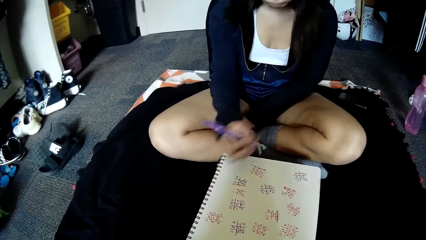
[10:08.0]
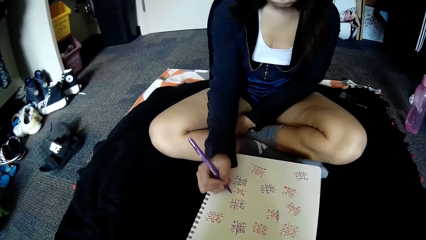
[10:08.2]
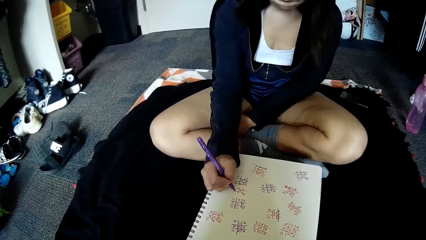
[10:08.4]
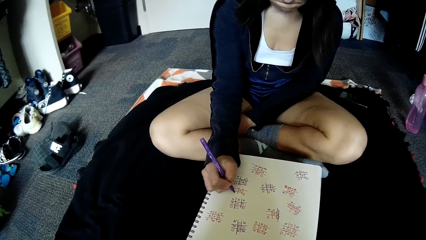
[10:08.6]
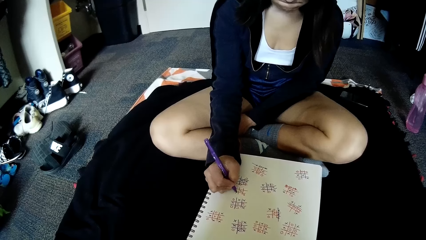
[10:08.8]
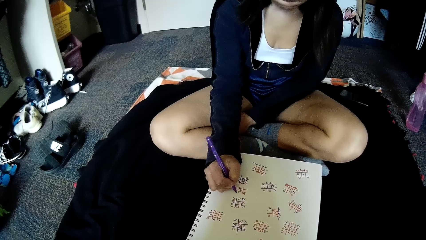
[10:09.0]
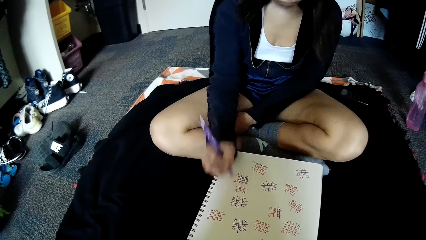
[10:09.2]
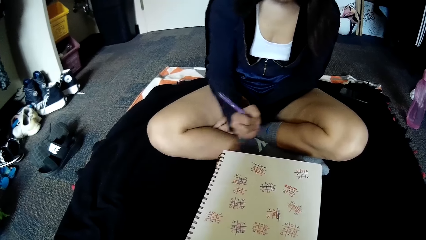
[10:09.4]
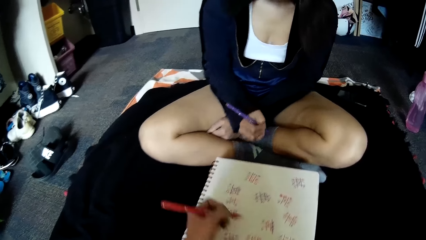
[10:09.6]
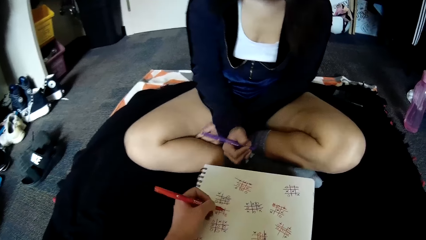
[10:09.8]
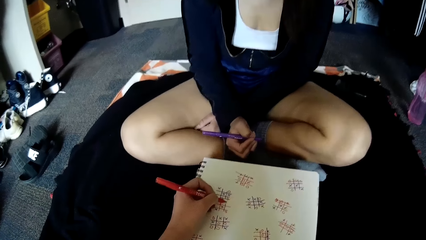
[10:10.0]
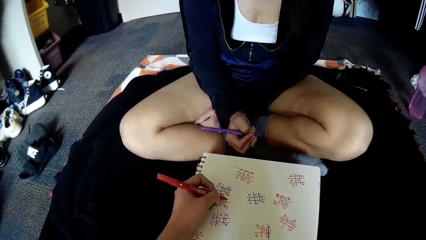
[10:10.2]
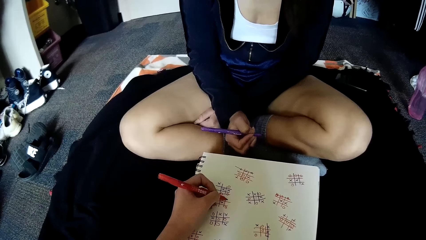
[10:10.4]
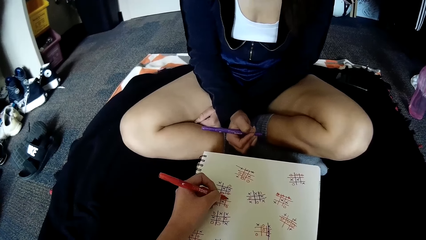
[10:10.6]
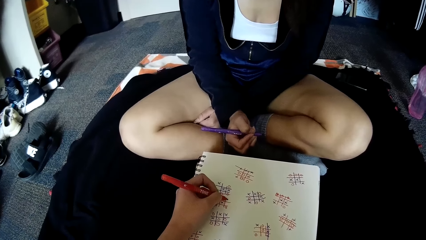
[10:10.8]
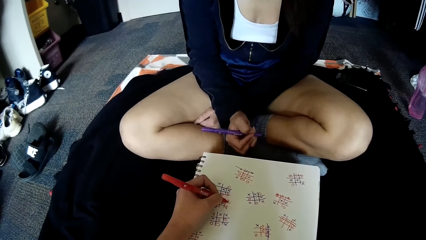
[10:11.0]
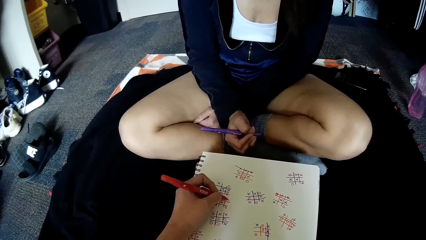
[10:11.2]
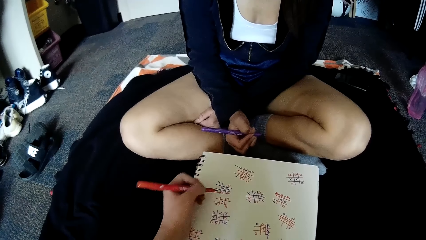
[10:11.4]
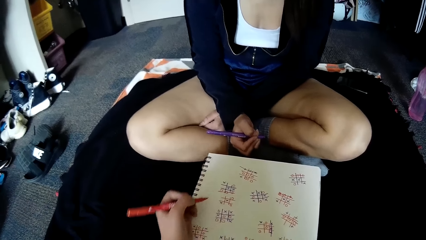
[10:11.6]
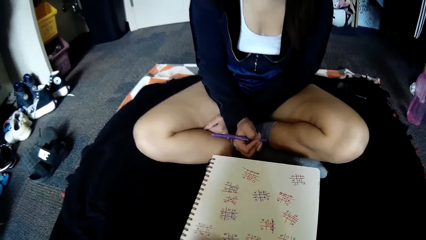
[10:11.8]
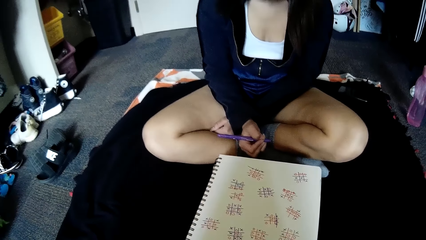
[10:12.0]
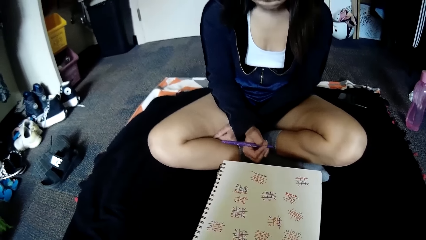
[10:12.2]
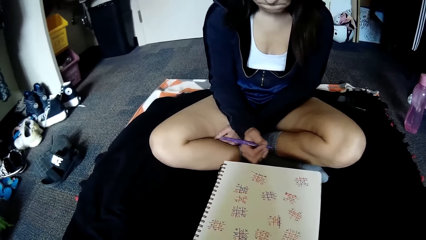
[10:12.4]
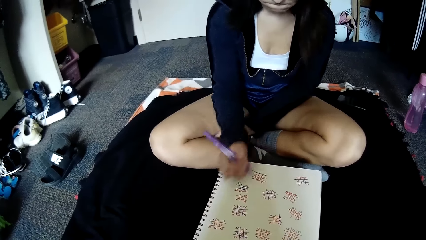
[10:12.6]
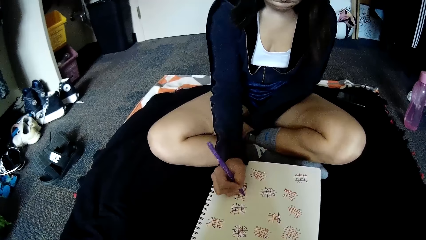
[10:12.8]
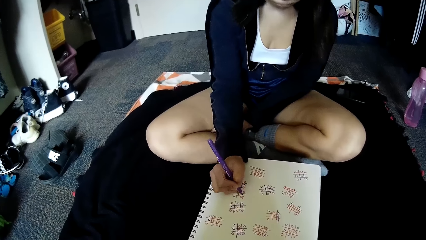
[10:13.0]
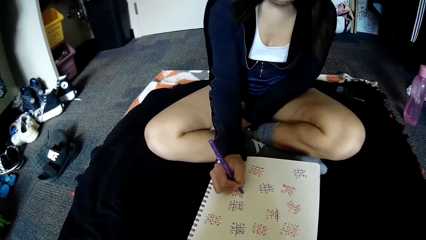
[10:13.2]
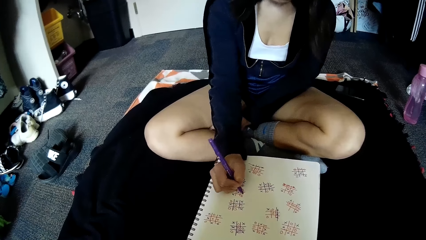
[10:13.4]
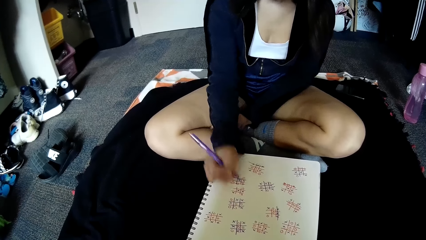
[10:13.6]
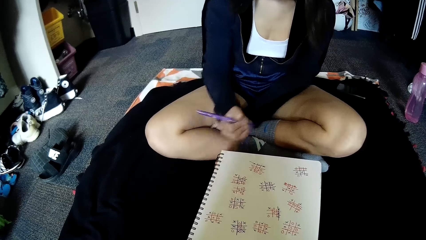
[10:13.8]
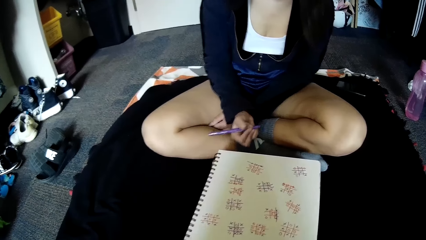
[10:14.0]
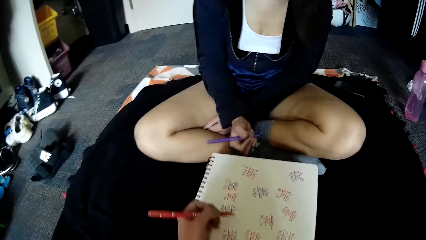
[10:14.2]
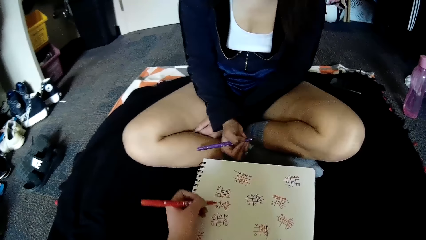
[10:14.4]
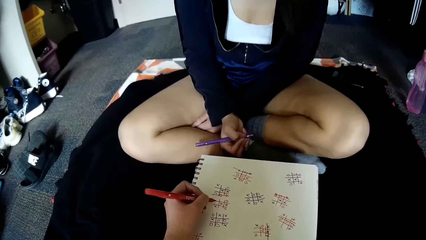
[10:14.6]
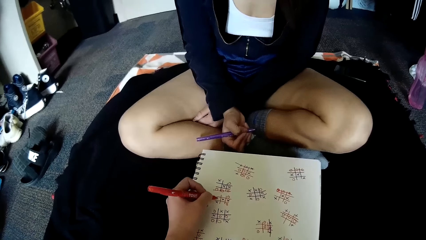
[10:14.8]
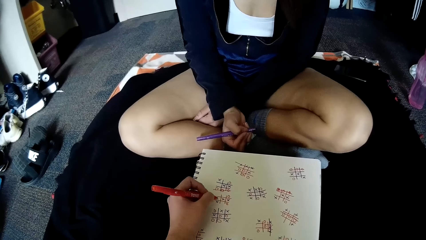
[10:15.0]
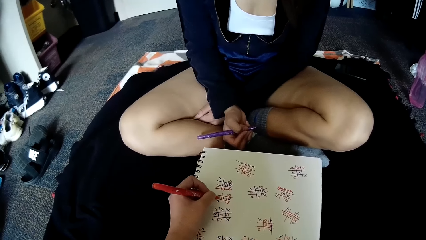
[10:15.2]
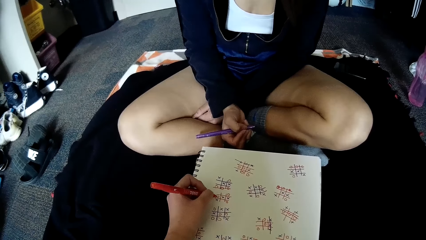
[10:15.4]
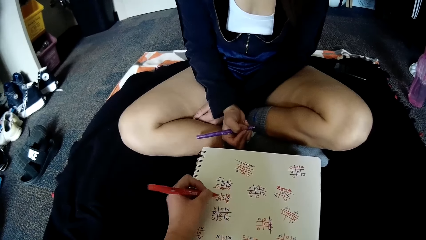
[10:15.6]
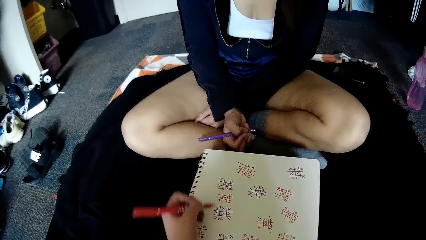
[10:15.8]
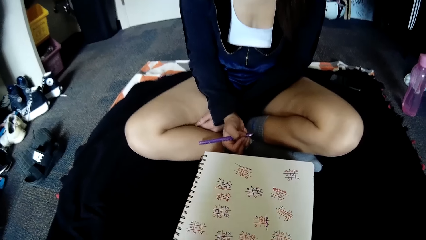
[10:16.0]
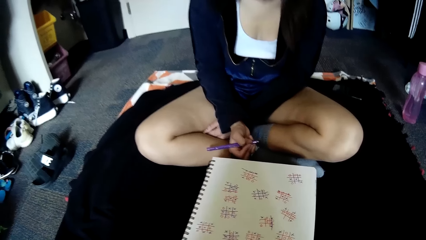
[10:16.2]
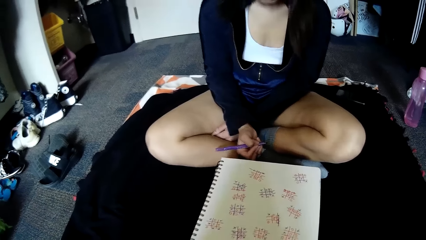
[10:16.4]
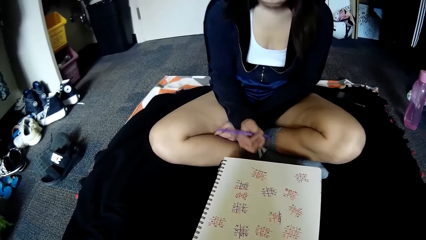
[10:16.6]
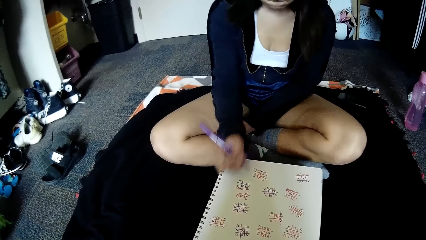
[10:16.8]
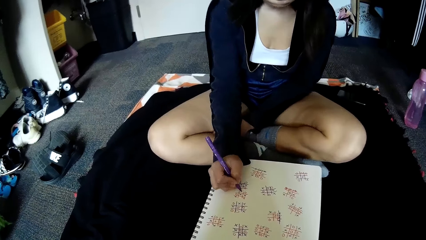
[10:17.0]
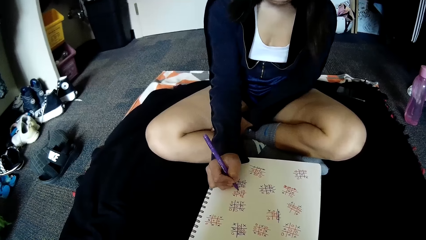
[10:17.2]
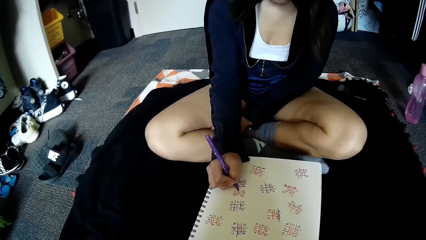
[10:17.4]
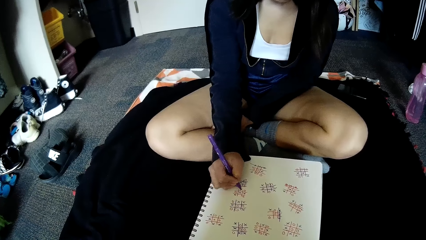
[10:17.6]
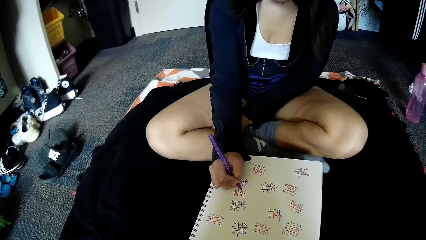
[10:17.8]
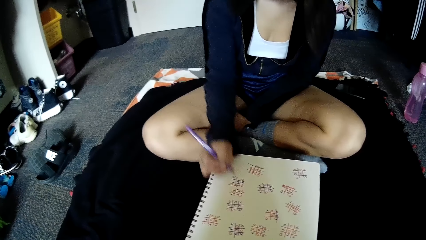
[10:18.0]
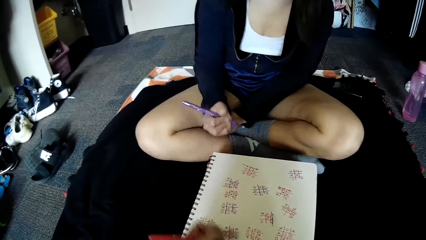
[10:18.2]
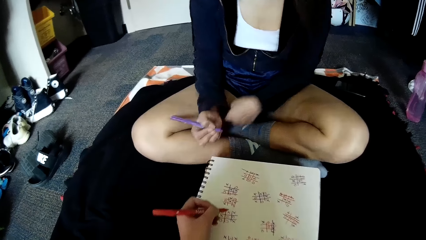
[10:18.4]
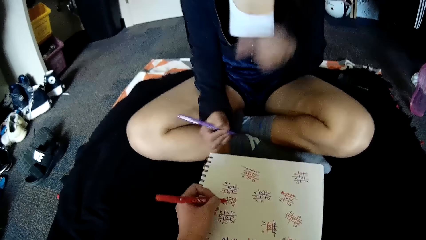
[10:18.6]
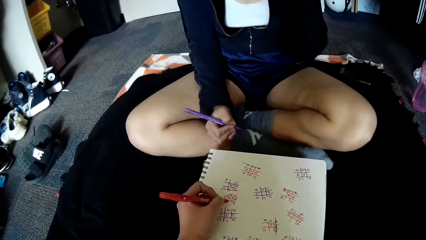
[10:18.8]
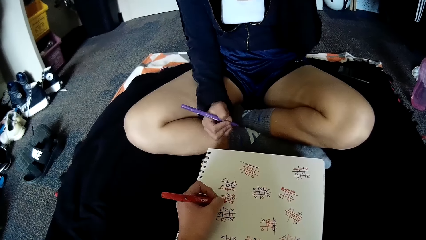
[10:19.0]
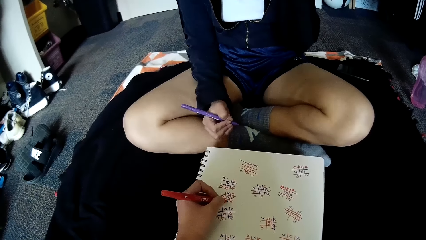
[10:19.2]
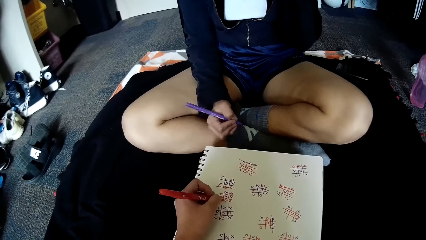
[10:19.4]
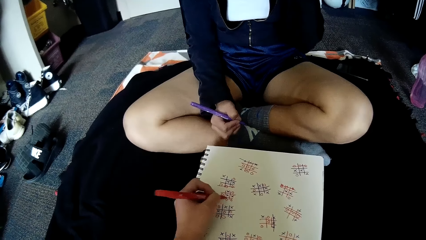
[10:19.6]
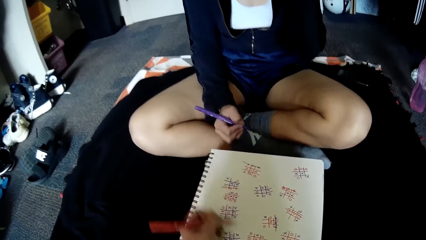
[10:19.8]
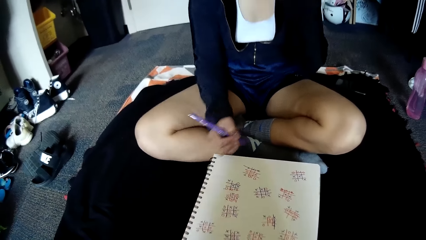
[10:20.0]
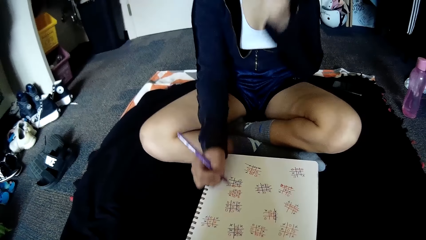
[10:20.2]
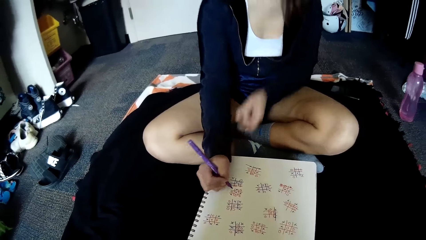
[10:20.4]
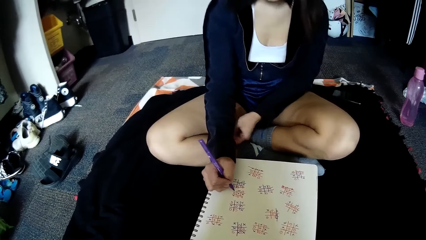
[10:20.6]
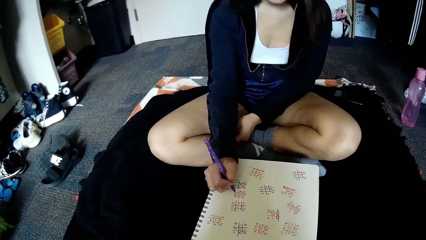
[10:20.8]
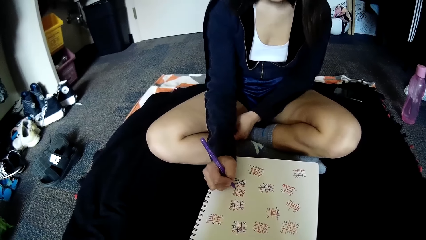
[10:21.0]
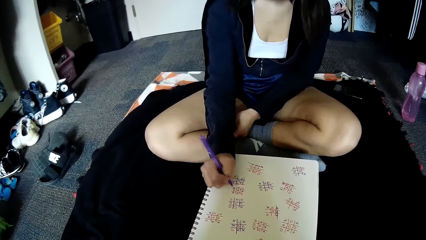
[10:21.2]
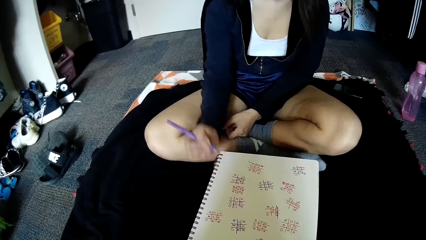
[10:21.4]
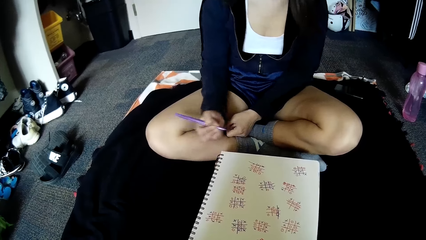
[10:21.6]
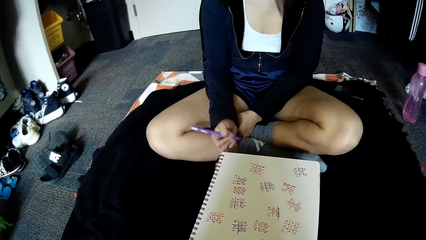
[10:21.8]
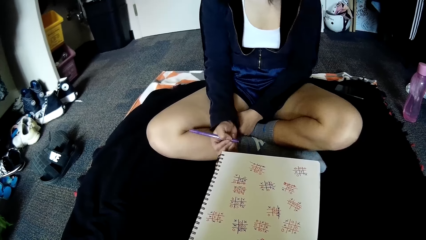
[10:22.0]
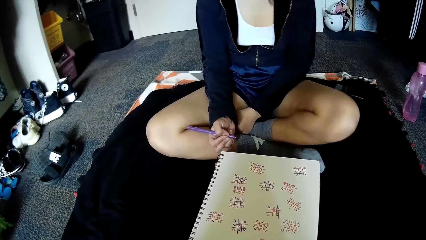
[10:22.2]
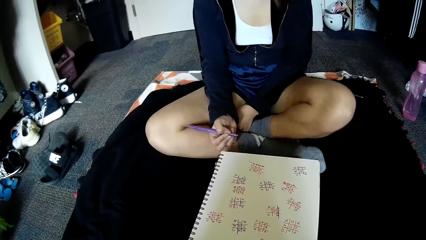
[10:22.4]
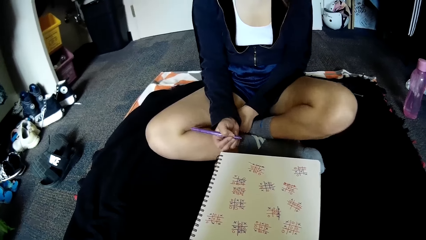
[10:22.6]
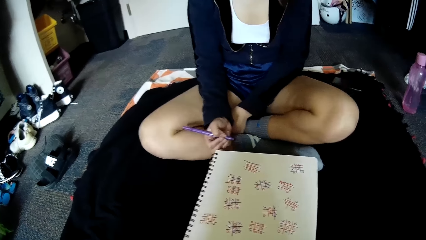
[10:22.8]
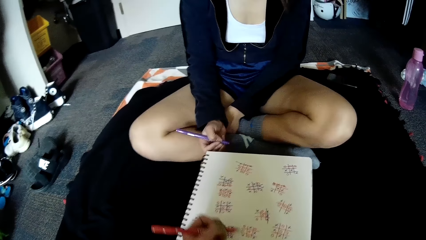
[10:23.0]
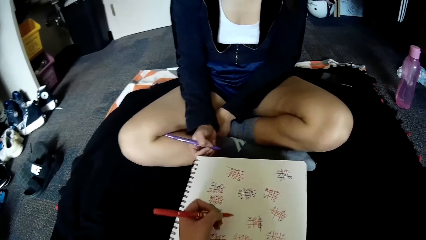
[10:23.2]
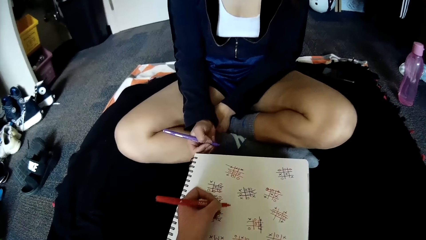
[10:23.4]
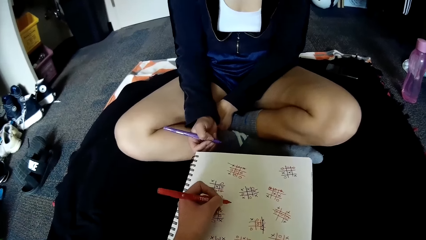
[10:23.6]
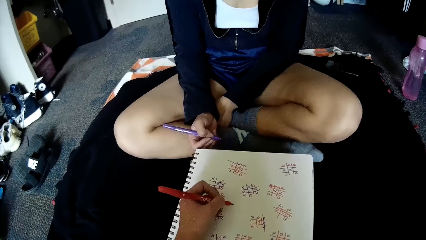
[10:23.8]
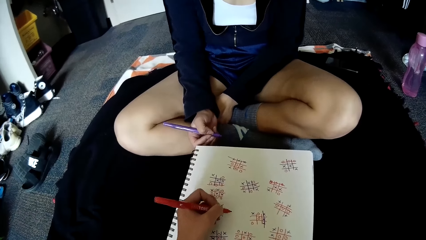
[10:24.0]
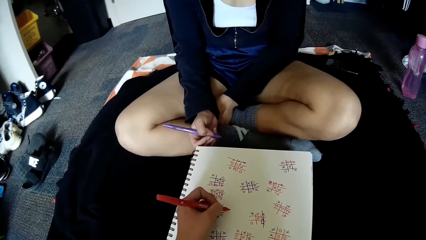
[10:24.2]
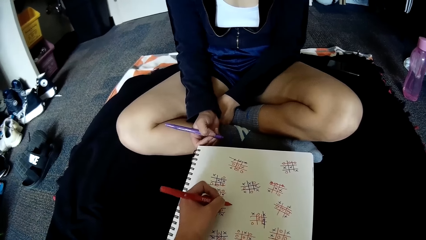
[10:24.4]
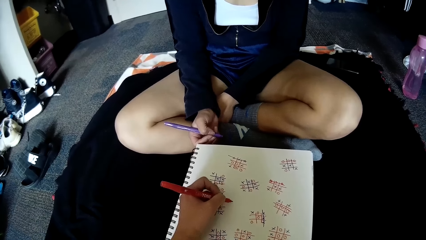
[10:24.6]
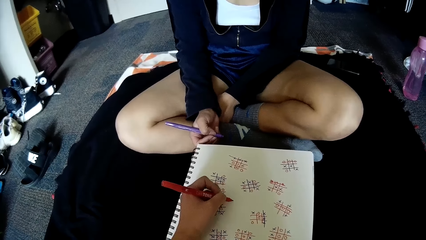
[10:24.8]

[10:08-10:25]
A woman writes on the book. The camera wearer writes on the book. The woman writes on the book. The camera wearer writes on the book. The woman writes on the book. The camera wearer writes on the book. The woman writes on the book.
